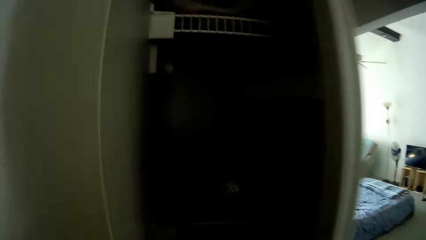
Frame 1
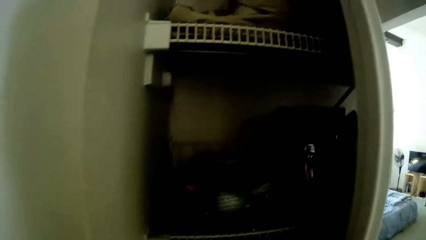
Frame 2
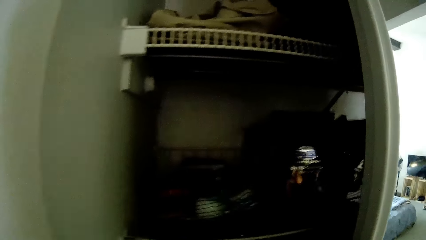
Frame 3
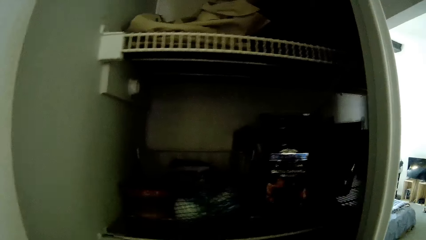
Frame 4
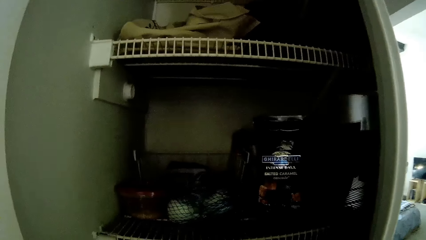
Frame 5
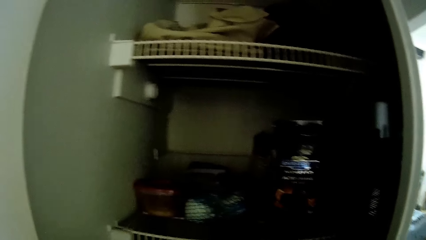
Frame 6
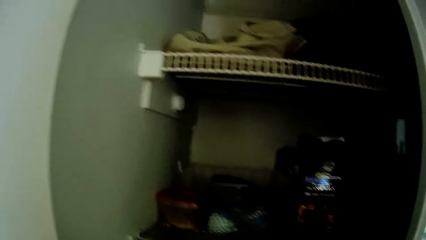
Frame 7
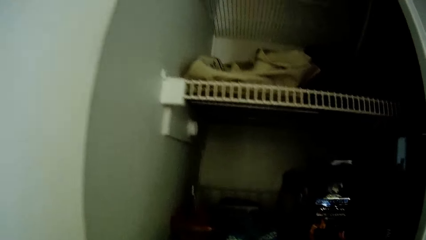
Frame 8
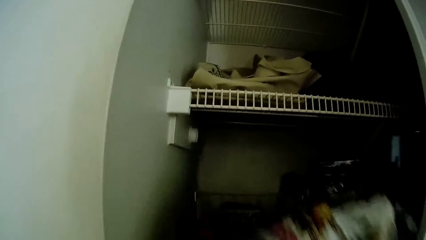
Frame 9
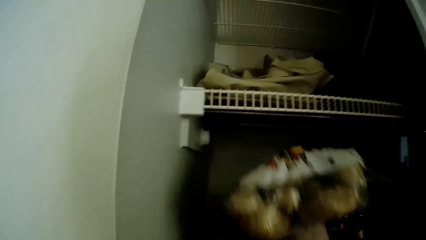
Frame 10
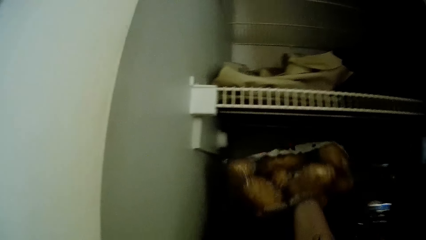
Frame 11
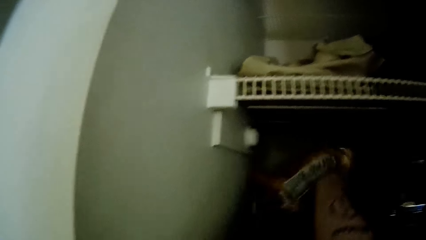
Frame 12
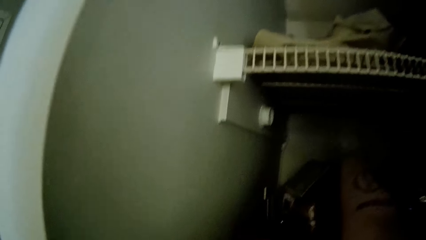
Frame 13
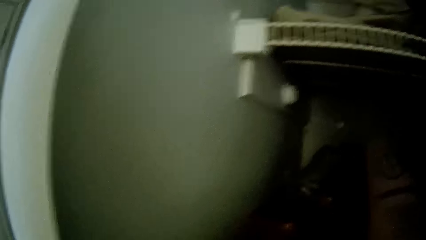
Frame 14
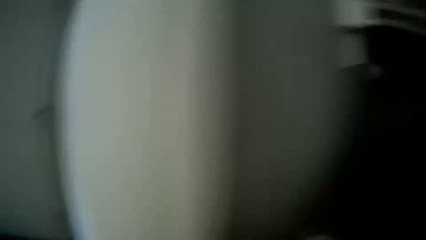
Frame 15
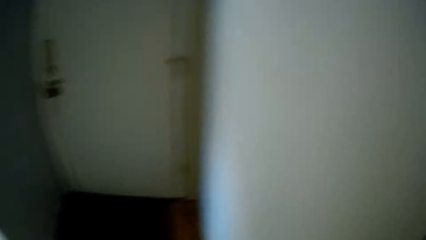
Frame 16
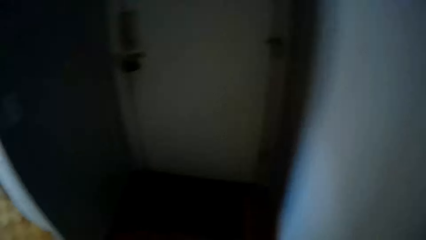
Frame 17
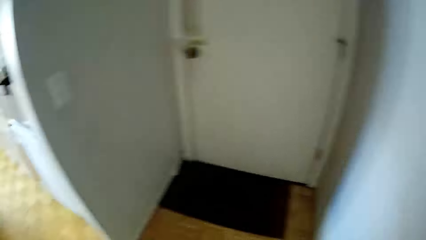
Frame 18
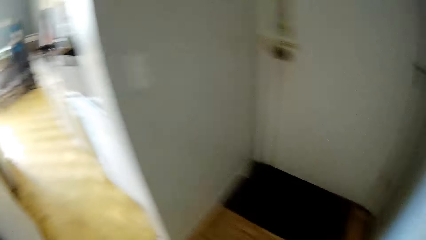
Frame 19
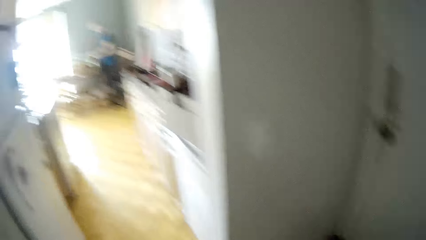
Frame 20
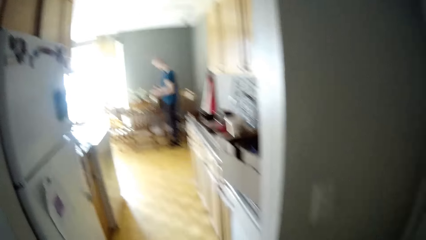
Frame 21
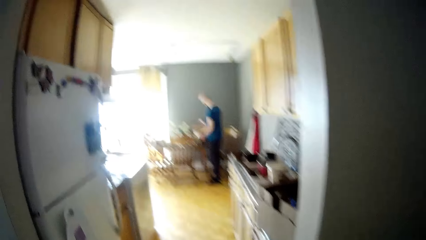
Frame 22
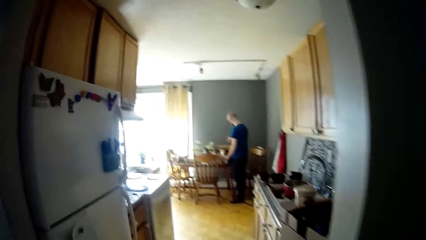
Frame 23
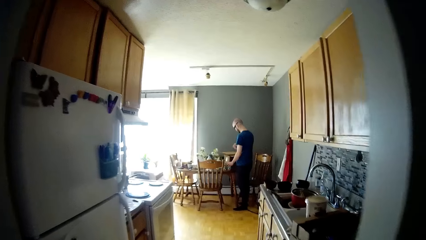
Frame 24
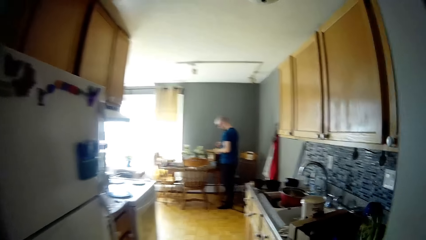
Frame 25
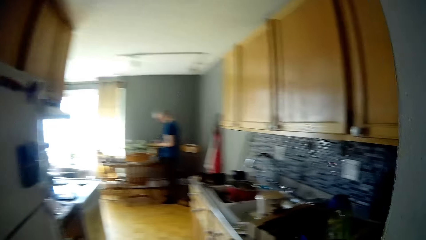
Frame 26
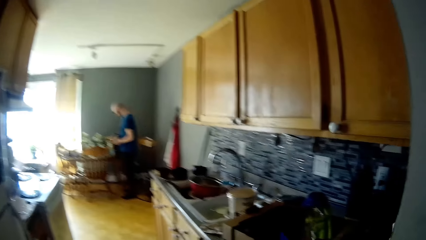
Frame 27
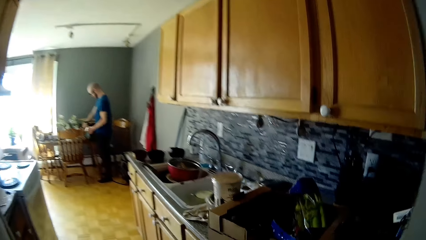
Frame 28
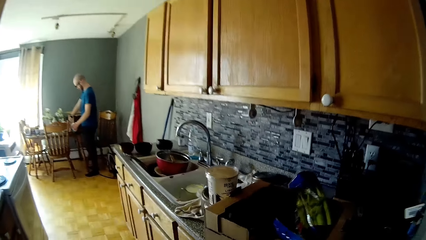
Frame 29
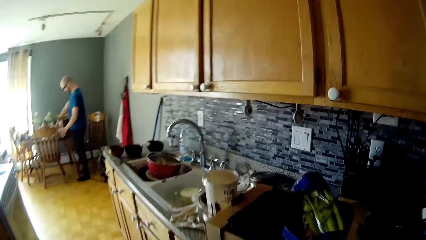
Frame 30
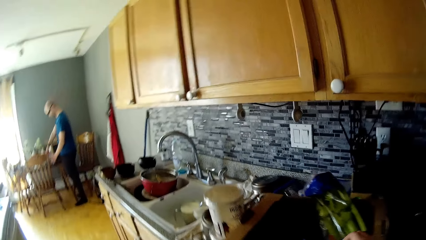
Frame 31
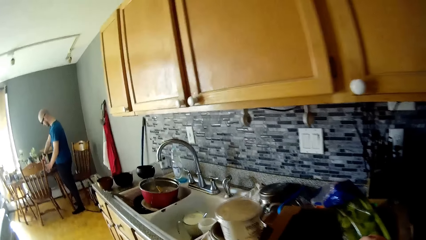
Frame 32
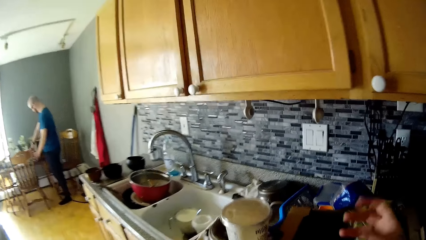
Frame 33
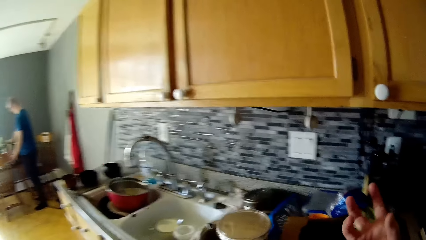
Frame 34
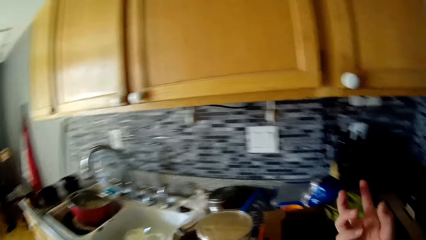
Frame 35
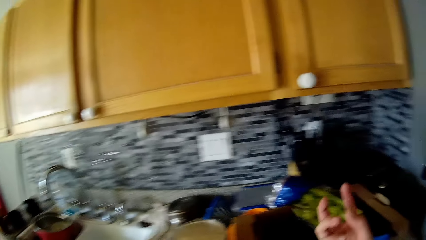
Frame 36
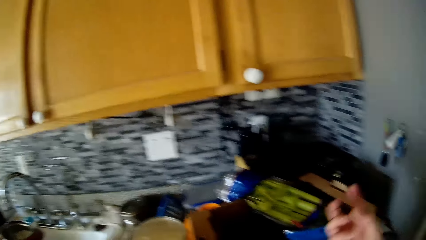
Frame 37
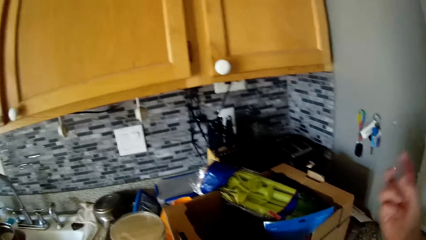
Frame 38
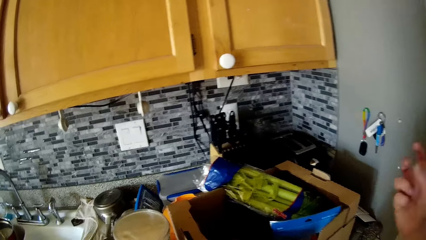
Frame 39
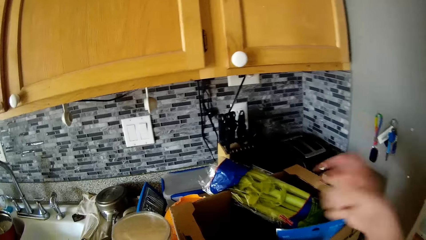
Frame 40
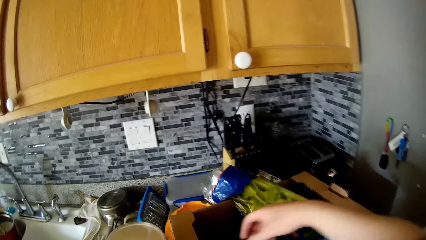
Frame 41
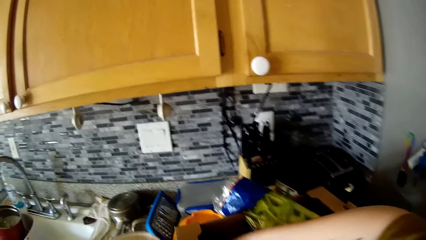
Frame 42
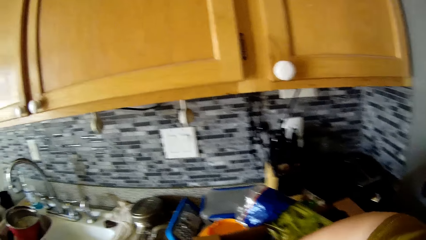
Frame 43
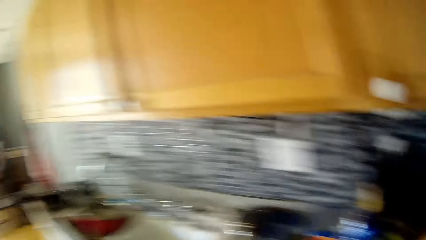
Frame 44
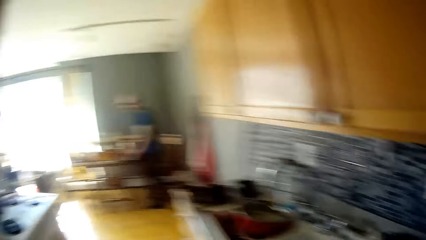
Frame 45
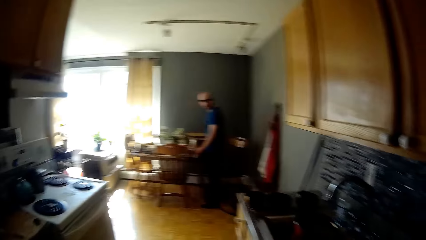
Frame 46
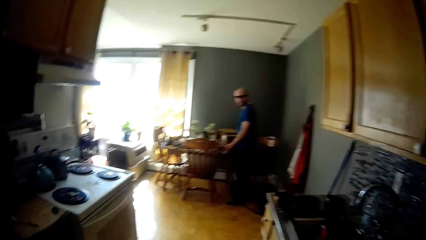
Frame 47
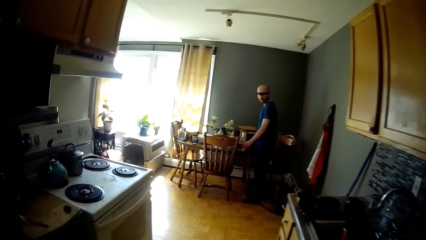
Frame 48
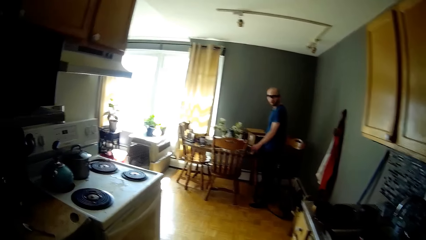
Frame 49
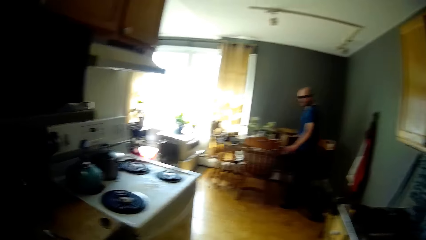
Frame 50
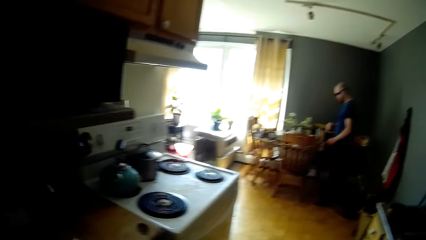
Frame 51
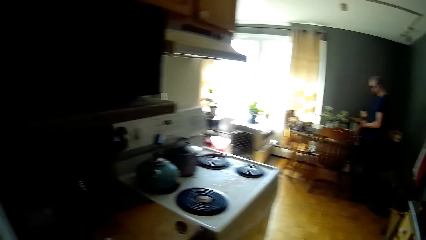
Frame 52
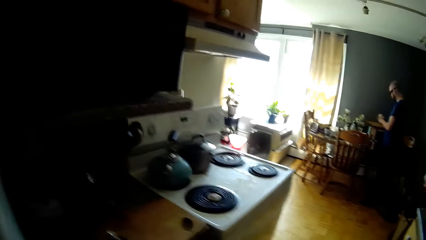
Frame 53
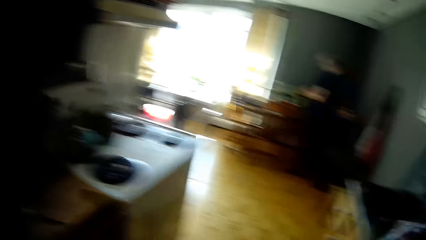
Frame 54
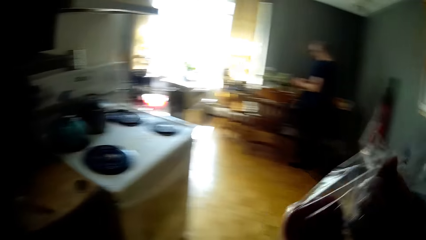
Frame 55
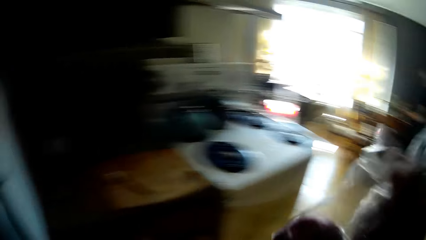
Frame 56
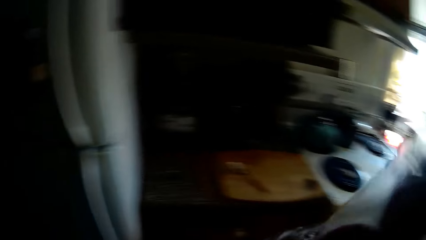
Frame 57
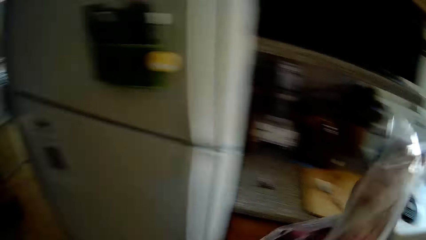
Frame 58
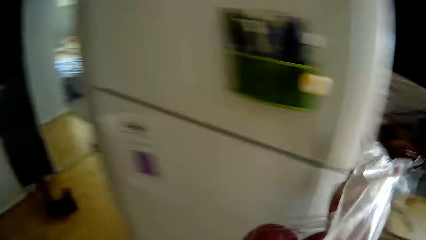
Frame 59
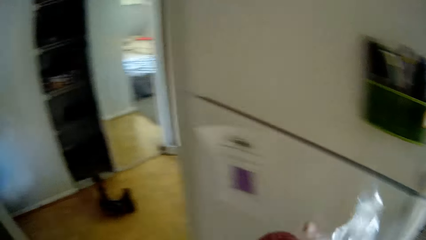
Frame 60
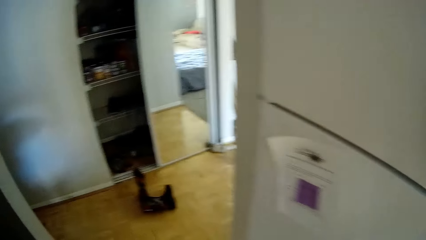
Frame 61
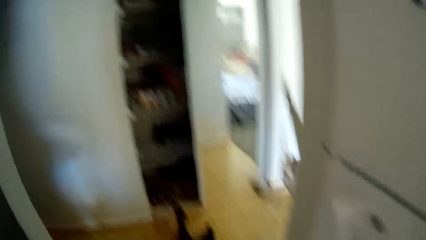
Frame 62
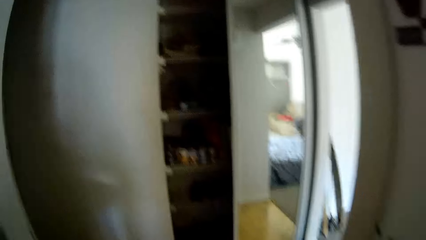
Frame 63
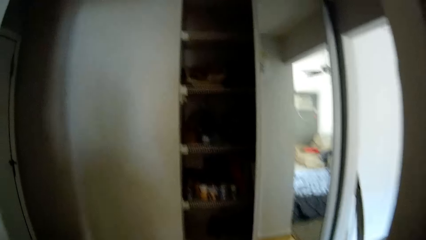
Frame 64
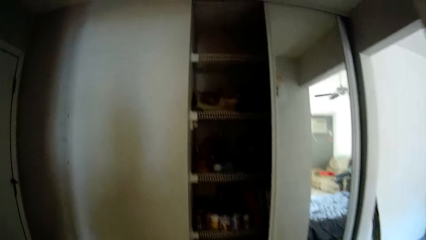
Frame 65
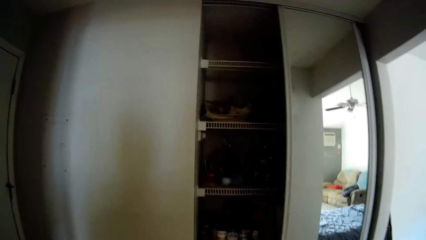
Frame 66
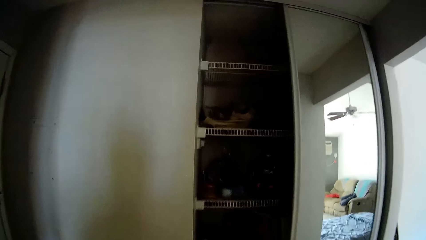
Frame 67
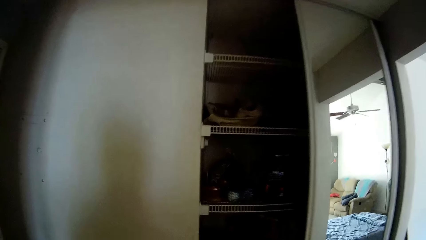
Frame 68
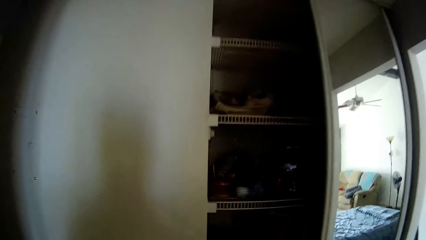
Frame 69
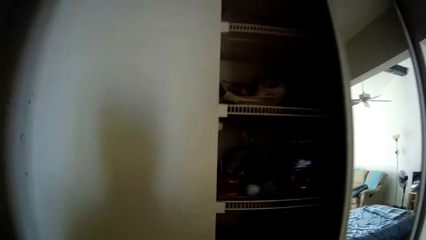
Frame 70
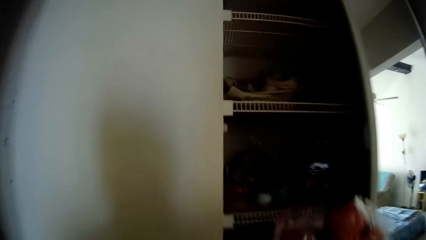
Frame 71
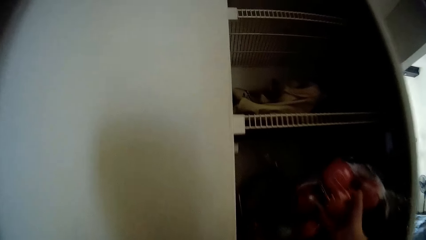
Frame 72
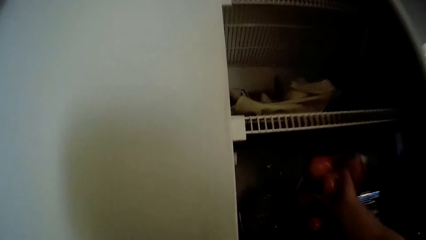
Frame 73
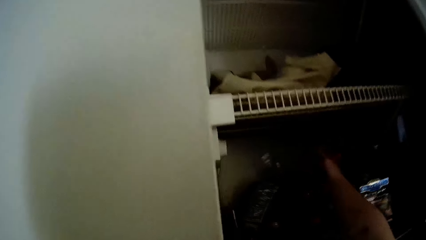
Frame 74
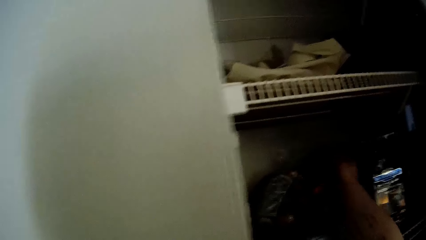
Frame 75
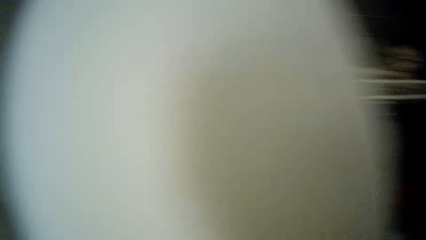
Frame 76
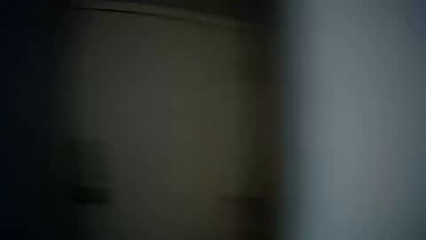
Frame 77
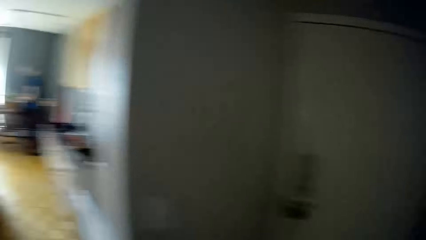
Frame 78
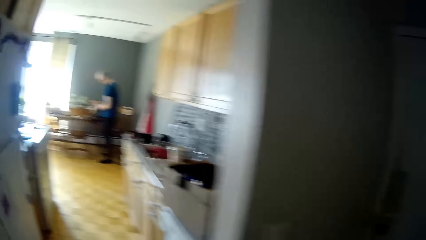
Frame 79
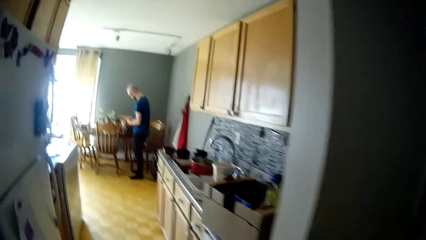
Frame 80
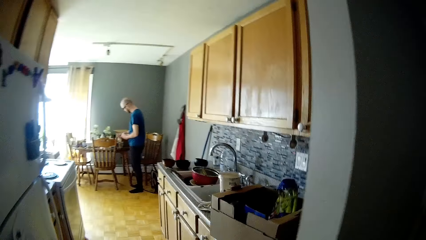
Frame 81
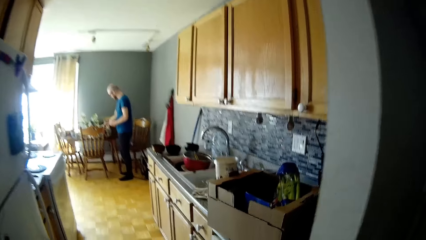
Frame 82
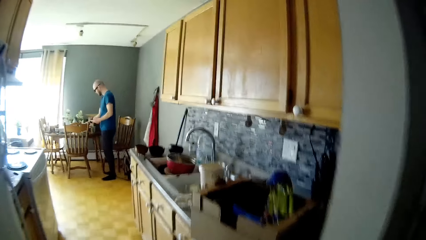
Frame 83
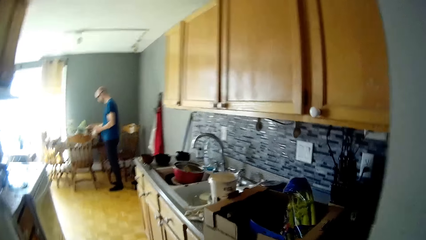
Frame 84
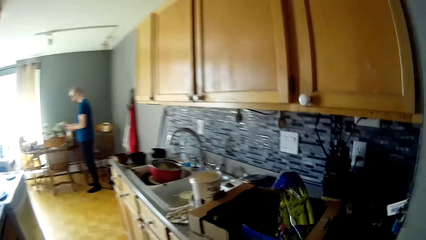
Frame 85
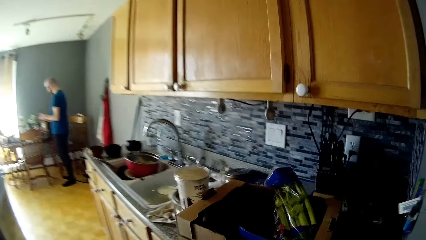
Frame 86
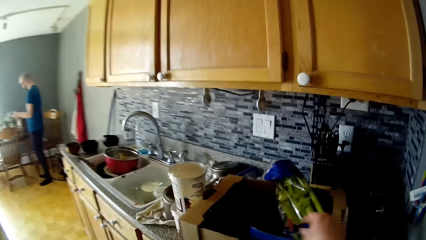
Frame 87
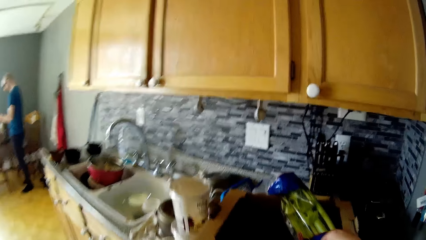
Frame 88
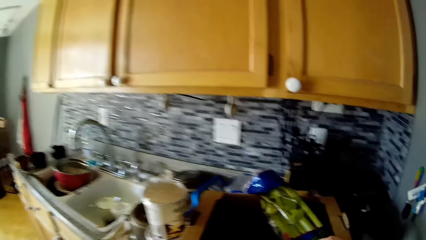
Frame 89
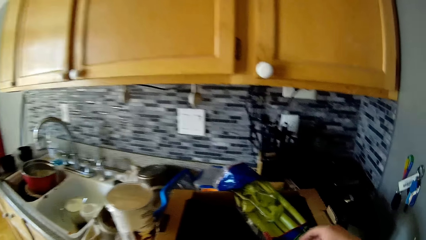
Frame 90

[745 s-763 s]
The camera wearer puts the pack of potatoes into the cabinet with her right hand. She walks to the kitchen counter. The man puts a cup on the dining table with his left hand. He does so again. The camera wearer picks up the pack of apples from the box with her right hand. She walks to the cabinet. The man converses with the camera wearer. The camera wearer puts the pack of apples into the cabinet with her right hand. She walks to the kitchen counter.
